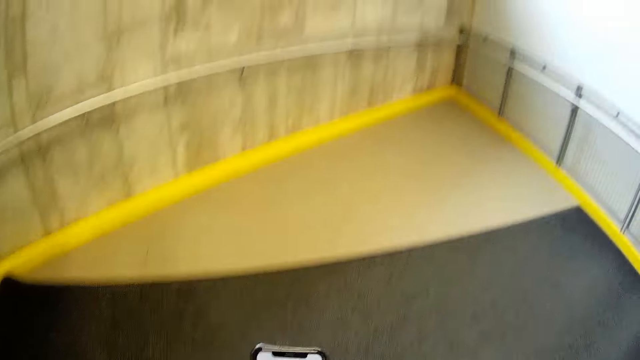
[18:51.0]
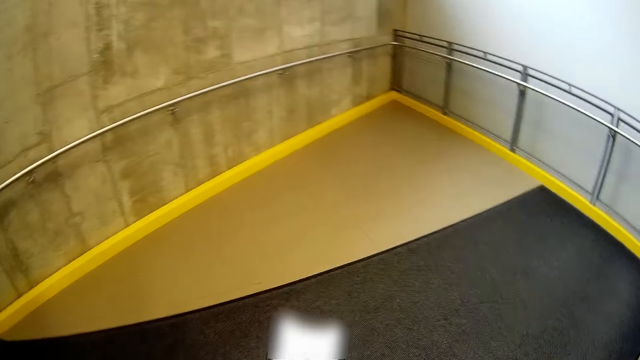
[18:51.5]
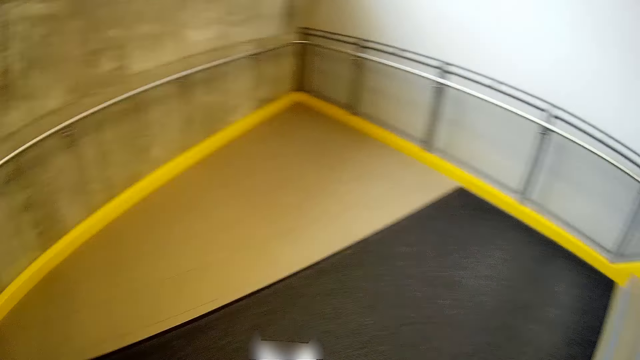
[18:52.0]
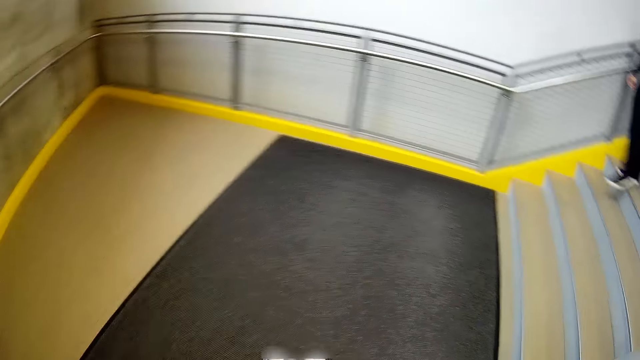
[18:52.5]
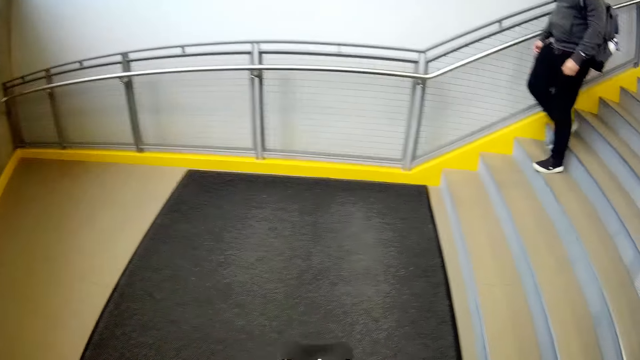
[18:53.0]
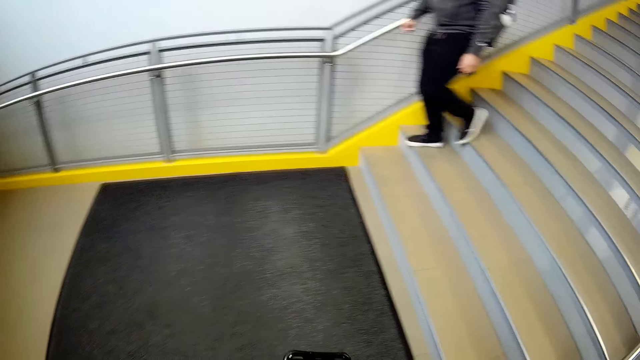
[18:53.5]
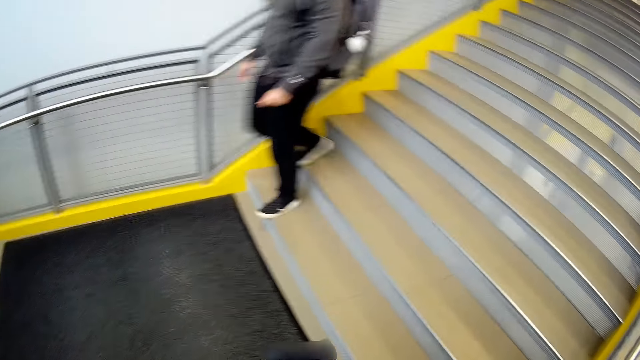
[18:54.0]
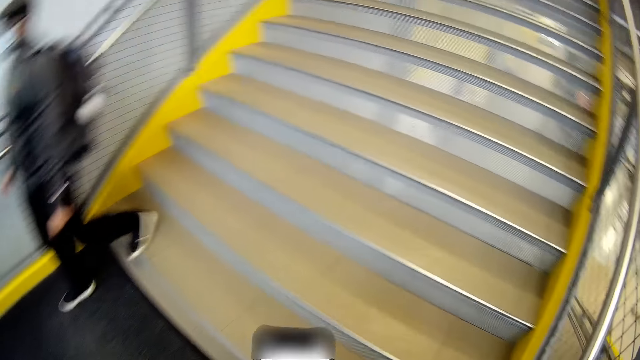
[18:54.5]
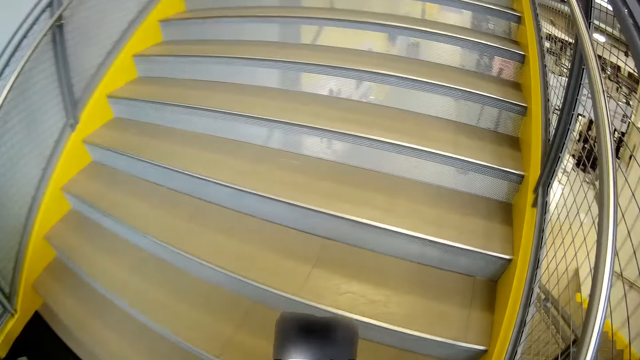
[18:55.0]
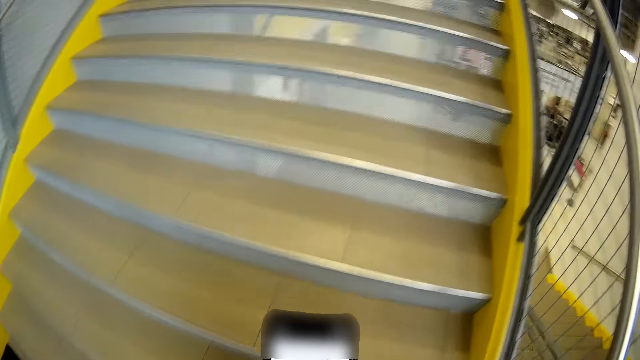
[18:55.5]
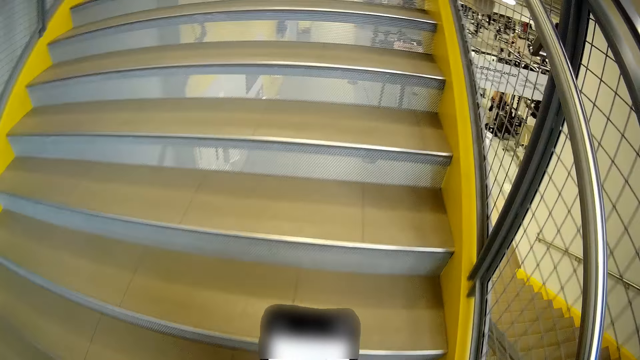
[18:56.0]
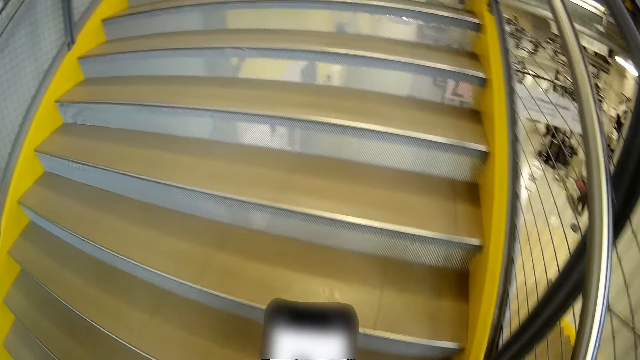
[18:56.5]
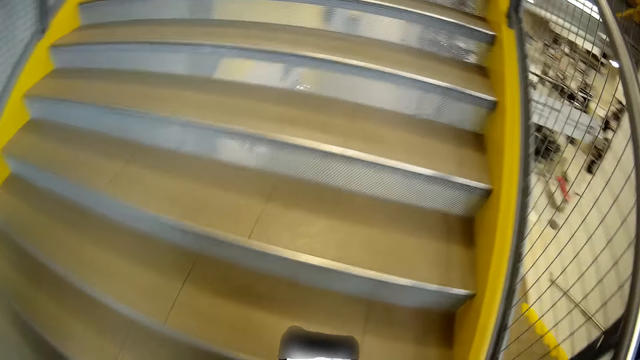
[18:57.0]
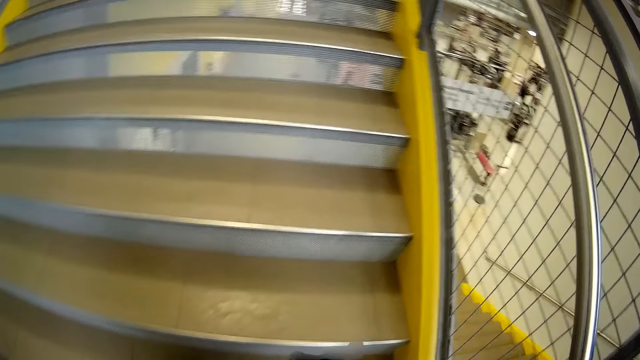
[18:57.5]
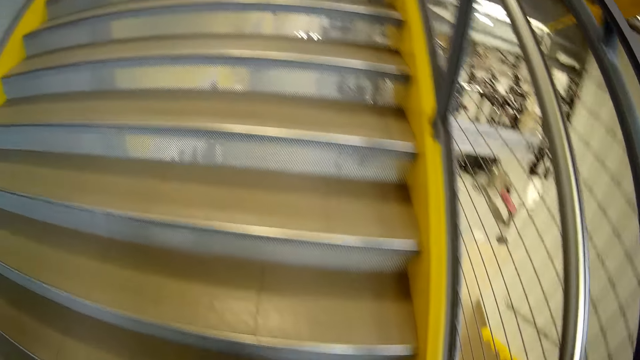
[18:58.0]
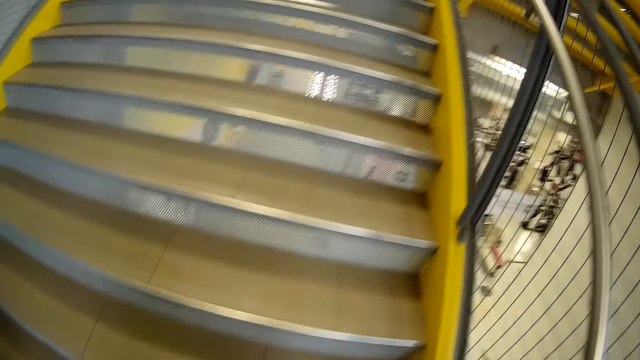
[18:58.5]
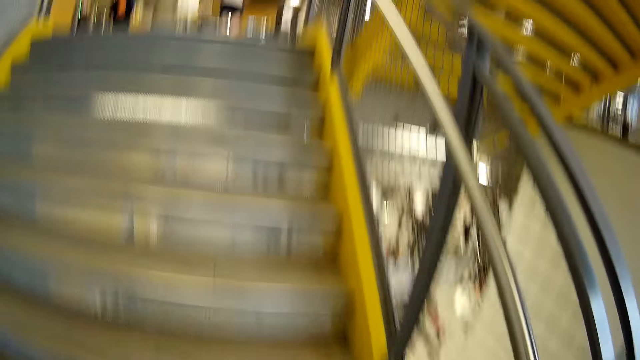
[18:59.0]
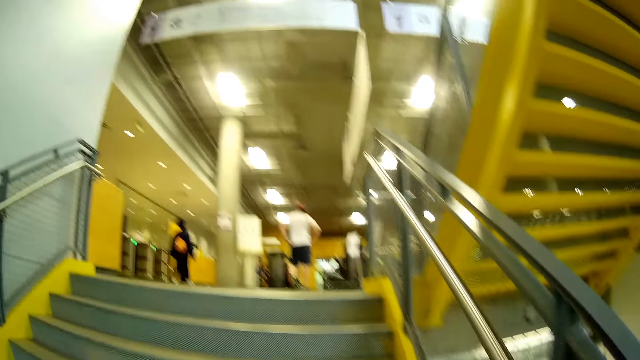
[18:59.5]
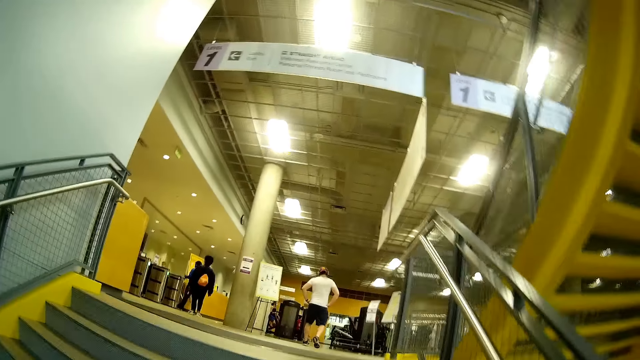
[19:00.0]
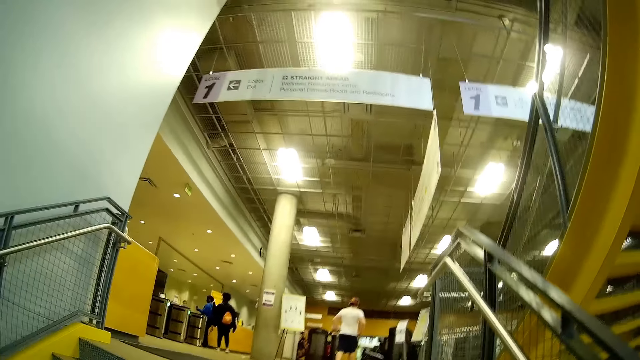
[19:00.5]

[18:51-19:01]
A man climbs down a staircase. The camera wearer climbs up the staircase.

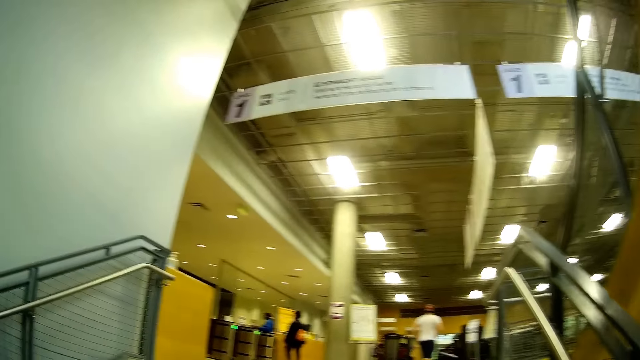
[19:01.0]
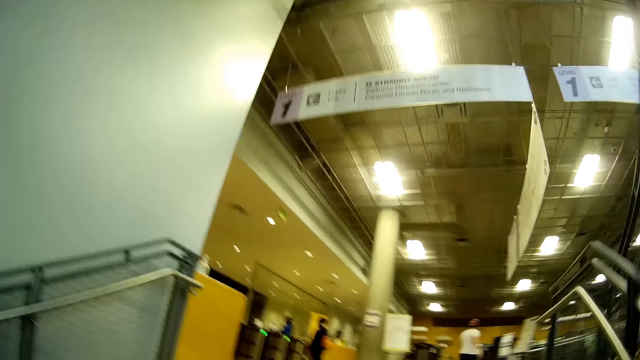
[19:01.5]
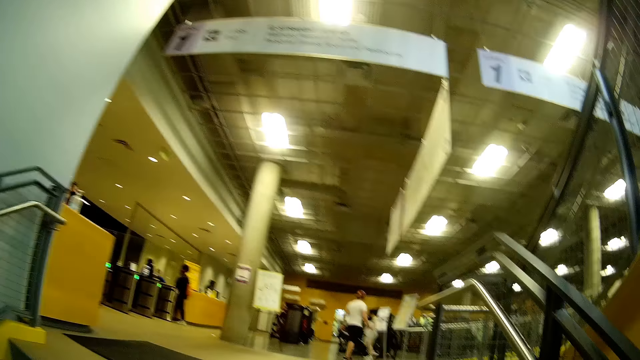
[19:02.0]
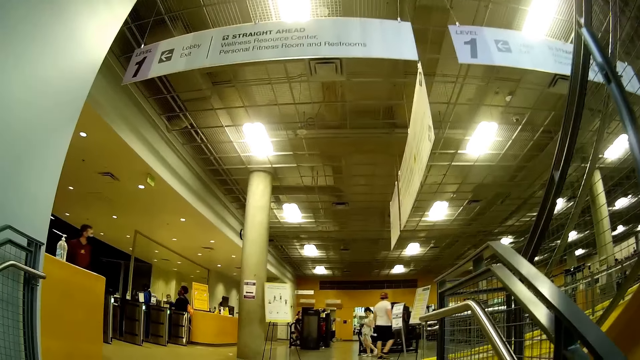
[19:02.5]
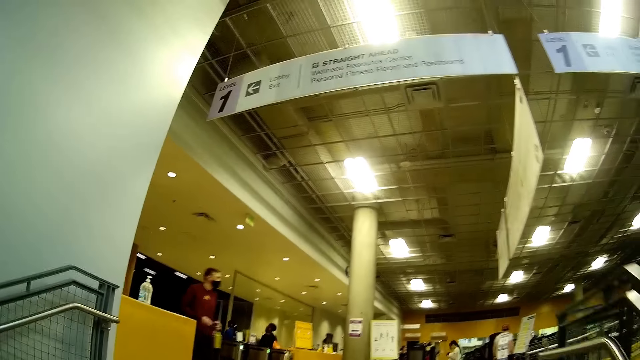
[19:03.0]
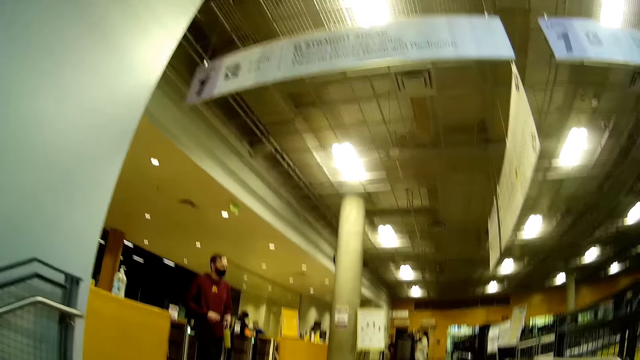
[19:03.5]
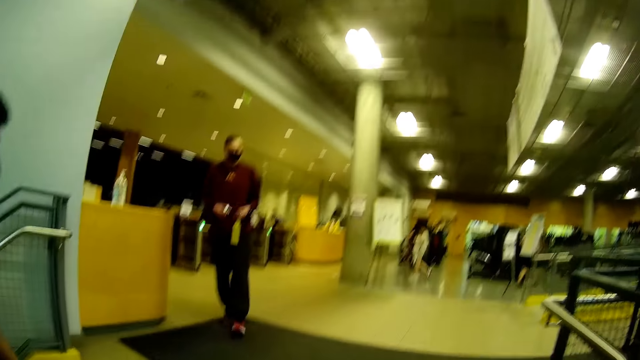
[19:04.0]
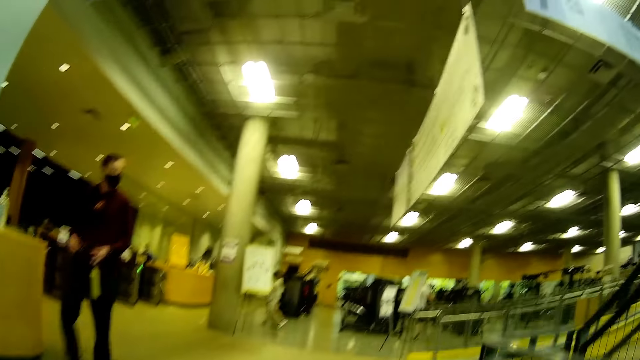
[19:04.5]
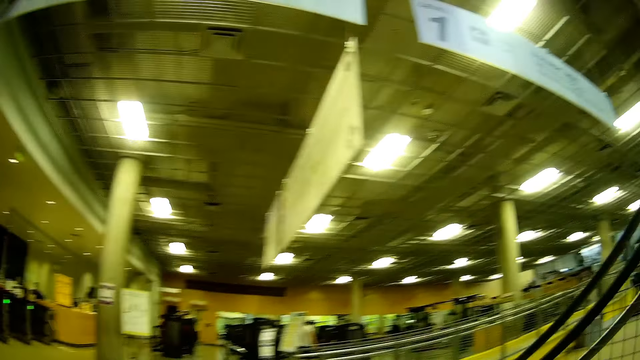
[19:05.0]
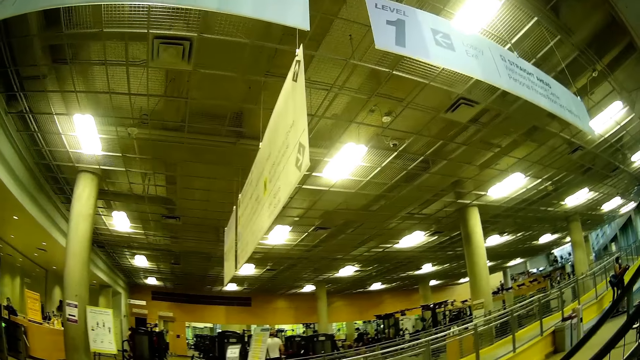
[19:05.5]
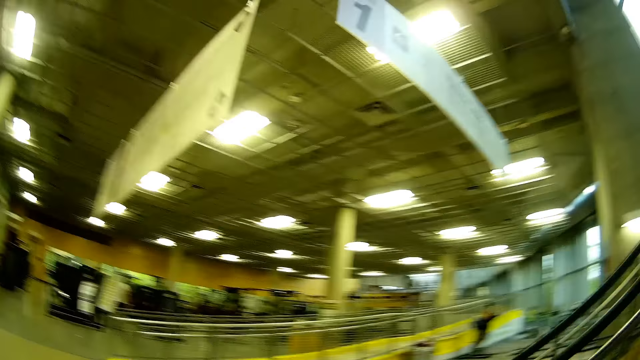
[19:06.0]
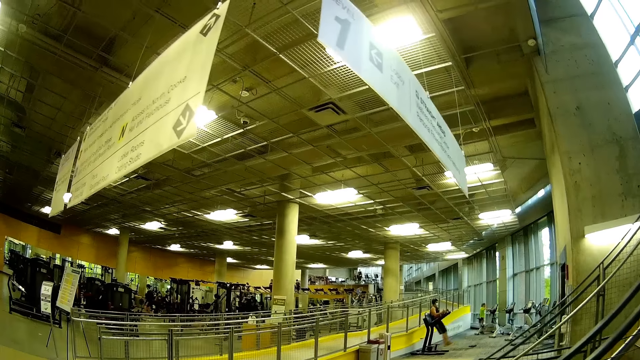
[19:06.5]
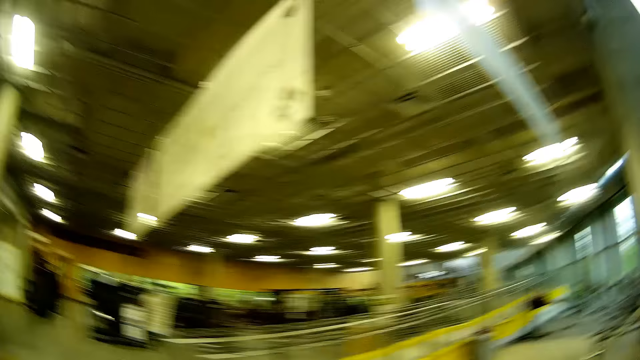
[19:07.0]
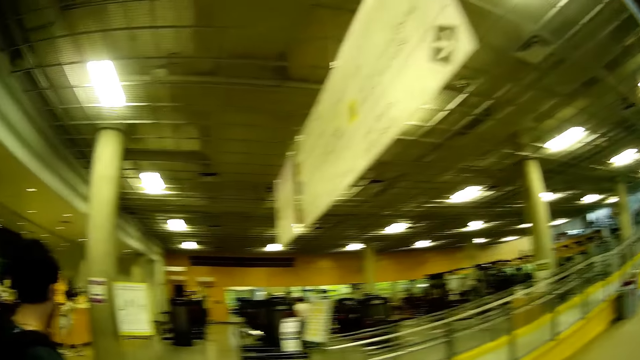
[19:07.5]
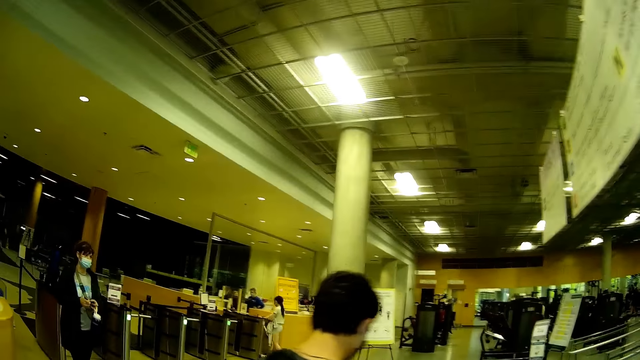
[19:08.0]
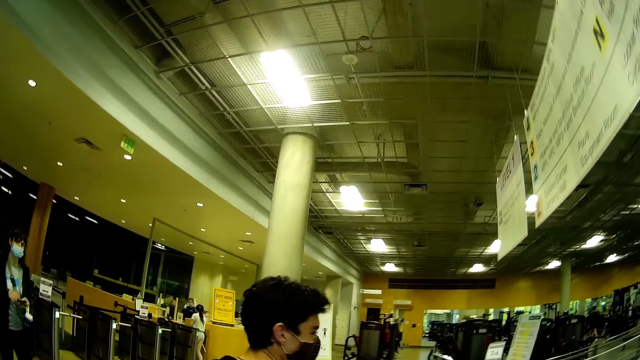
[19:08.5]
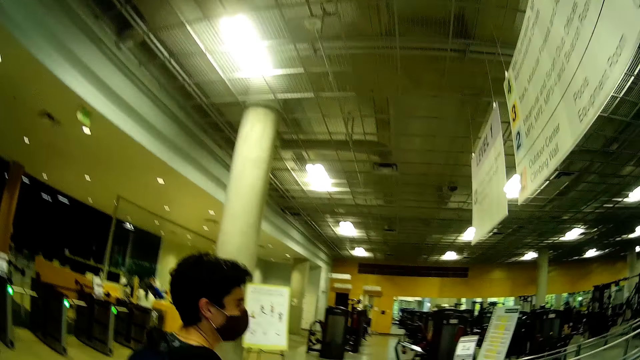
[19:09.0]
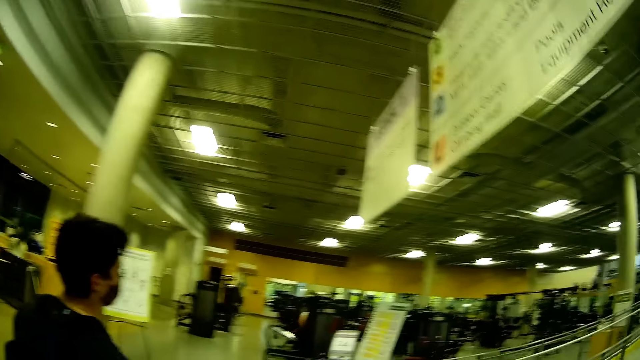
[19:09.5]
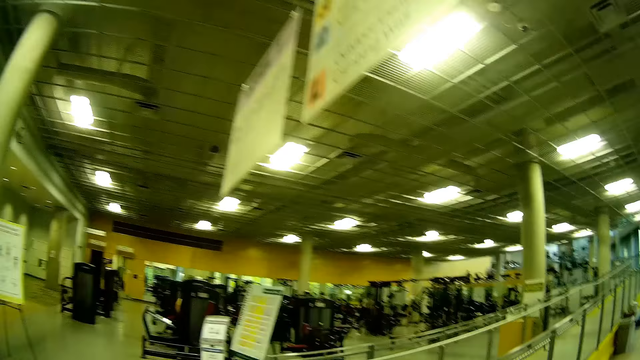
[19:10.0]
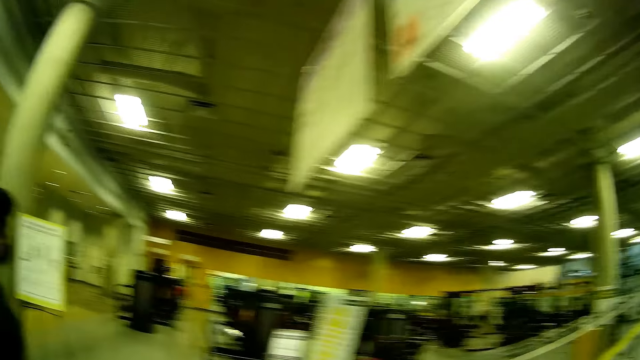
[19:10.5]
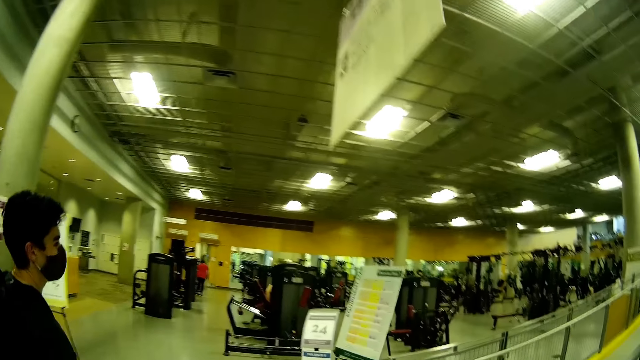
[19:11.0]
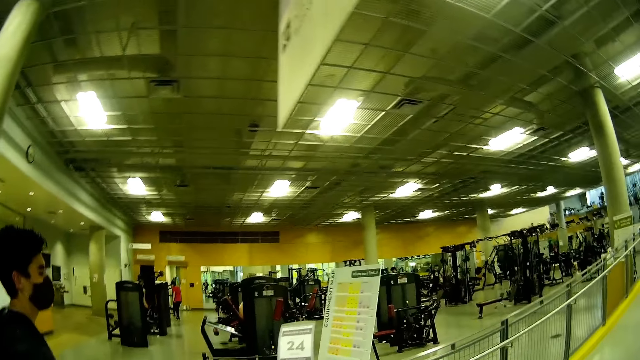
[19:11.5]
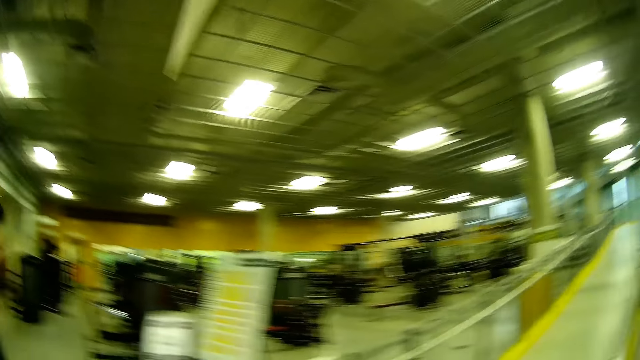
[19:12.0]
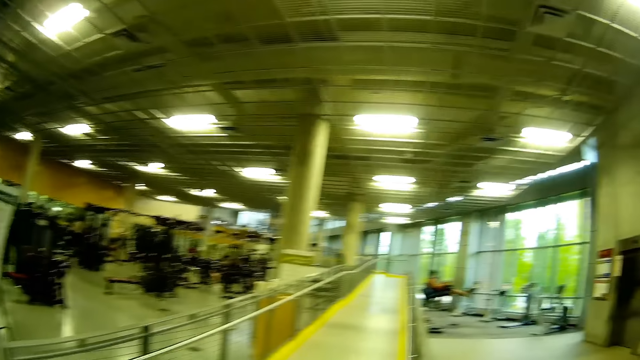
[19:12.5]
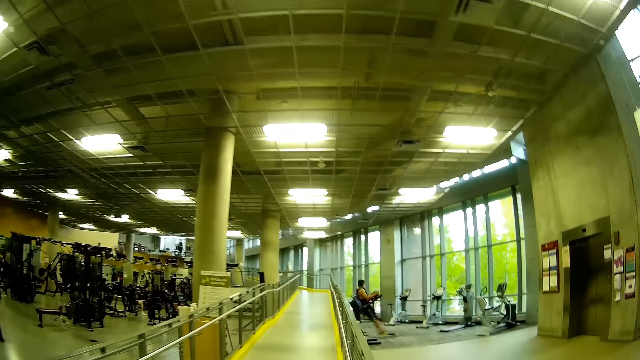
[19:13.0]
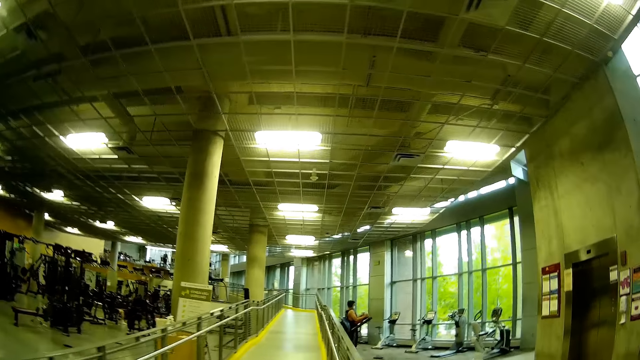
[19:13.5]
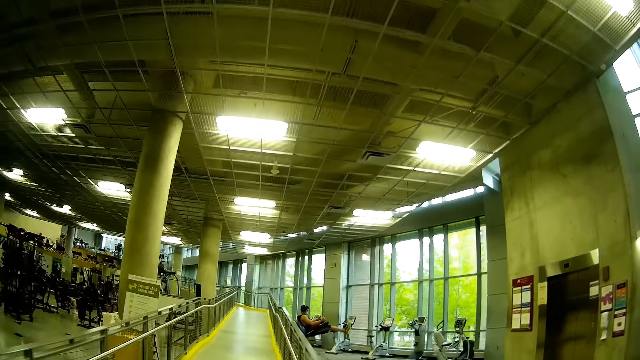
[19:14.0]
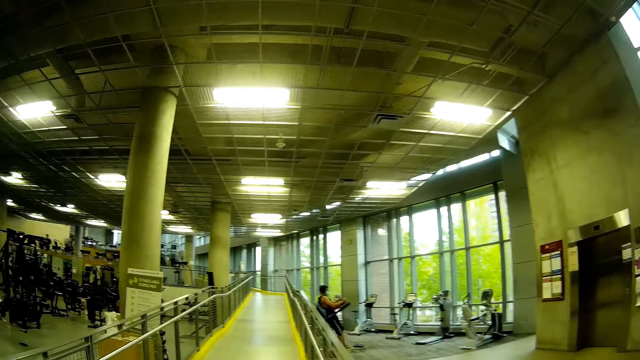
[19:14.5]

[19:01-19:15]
A man holds a water bottle in his left hand. Another man exercises on a treadmill. The camera wearer walks around.
